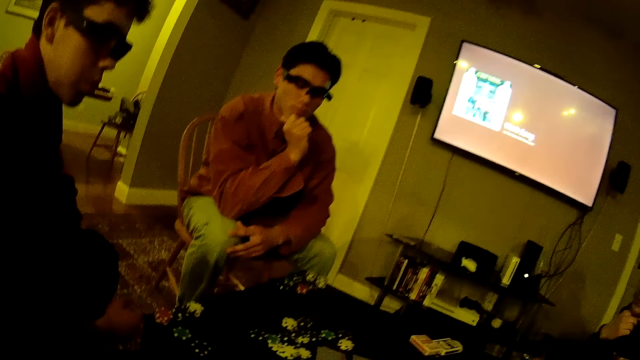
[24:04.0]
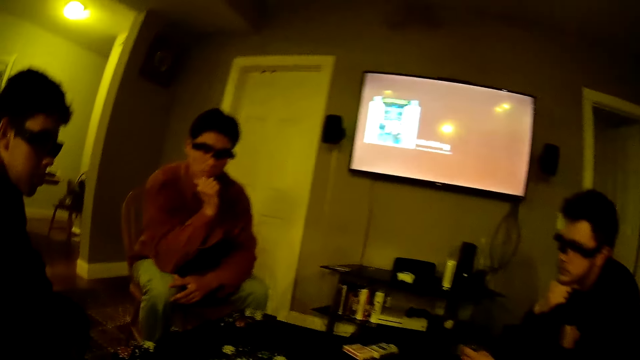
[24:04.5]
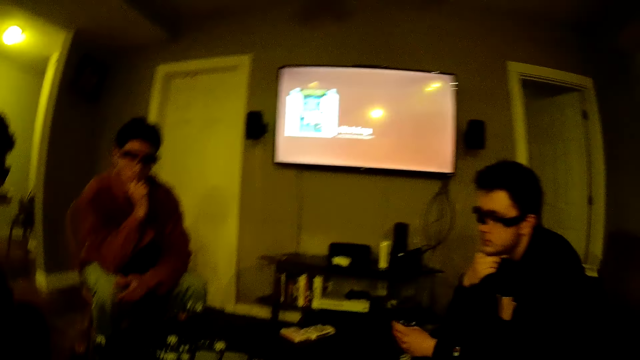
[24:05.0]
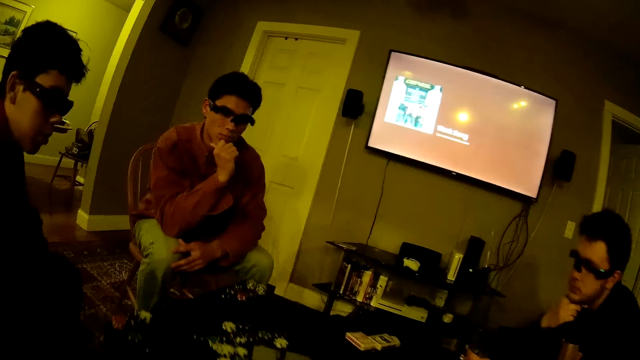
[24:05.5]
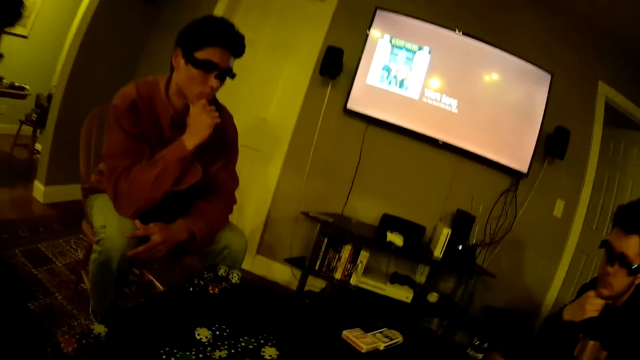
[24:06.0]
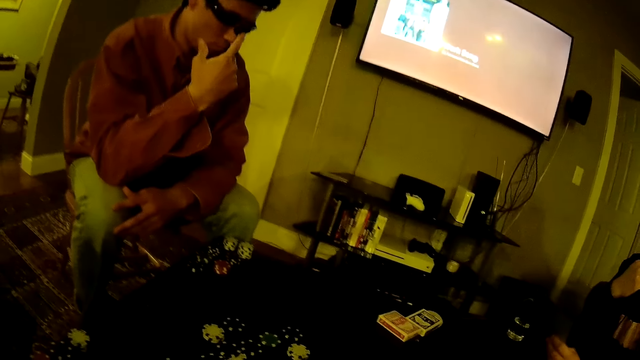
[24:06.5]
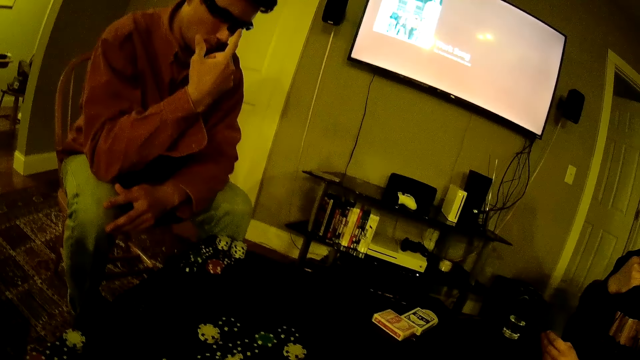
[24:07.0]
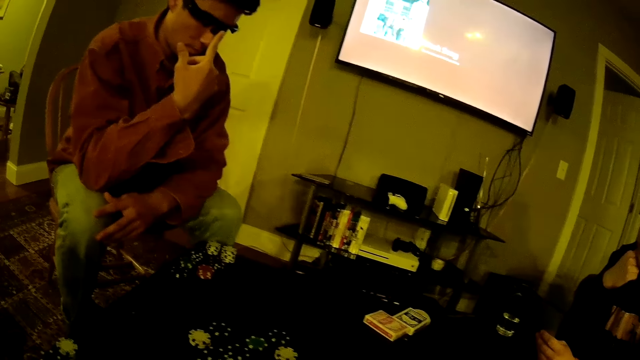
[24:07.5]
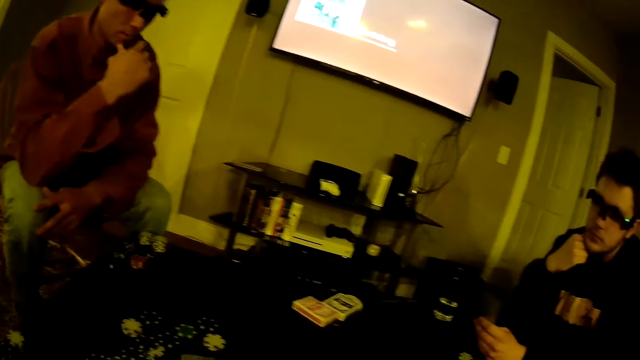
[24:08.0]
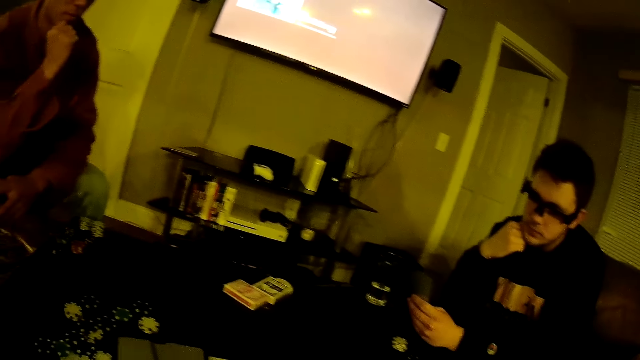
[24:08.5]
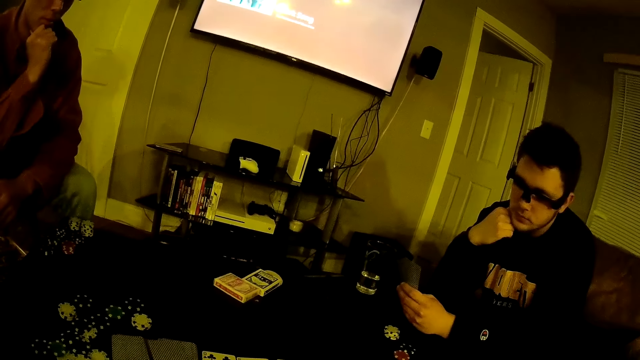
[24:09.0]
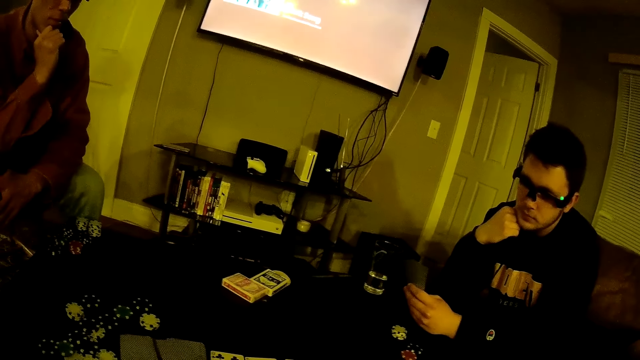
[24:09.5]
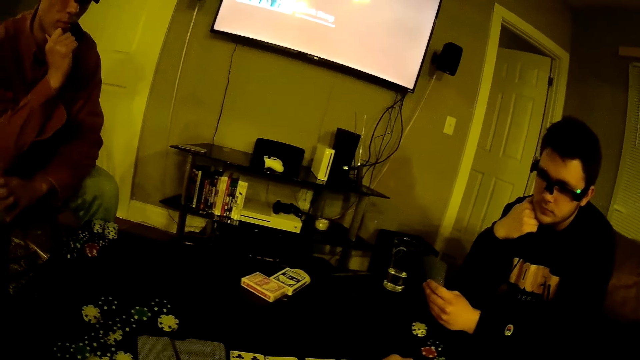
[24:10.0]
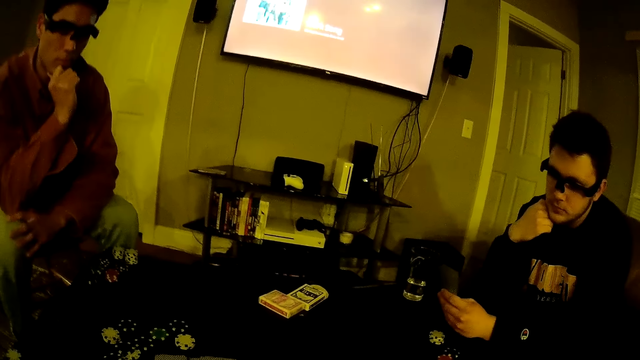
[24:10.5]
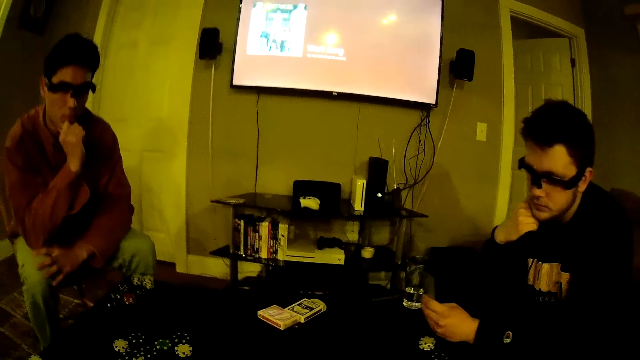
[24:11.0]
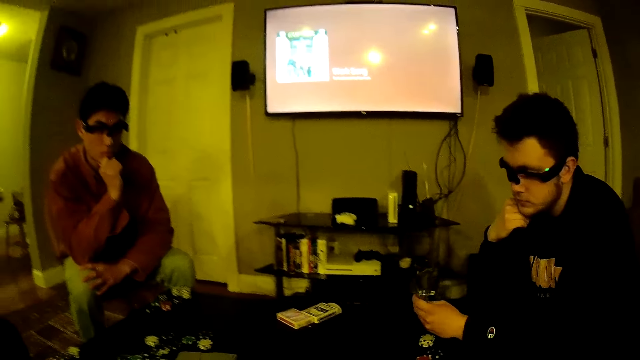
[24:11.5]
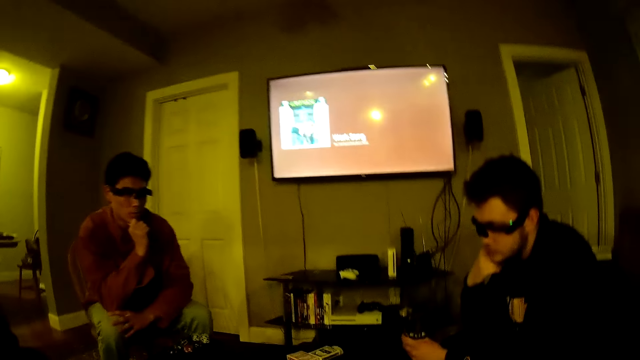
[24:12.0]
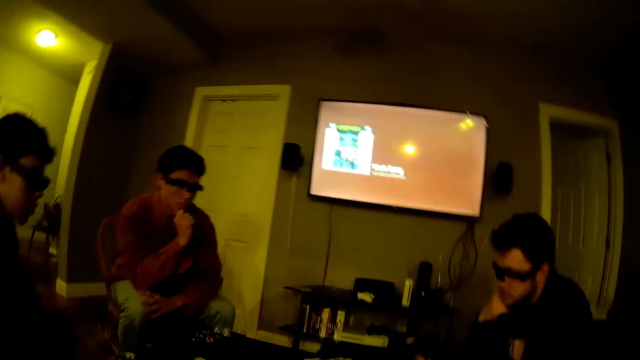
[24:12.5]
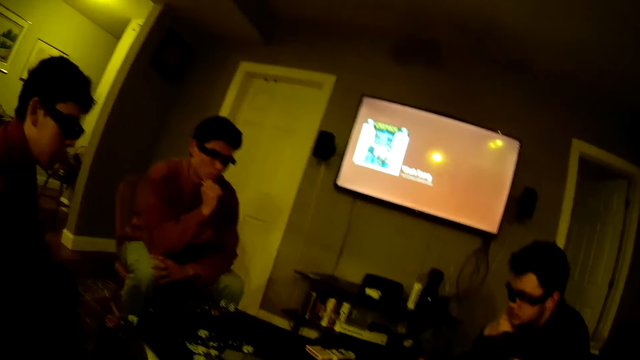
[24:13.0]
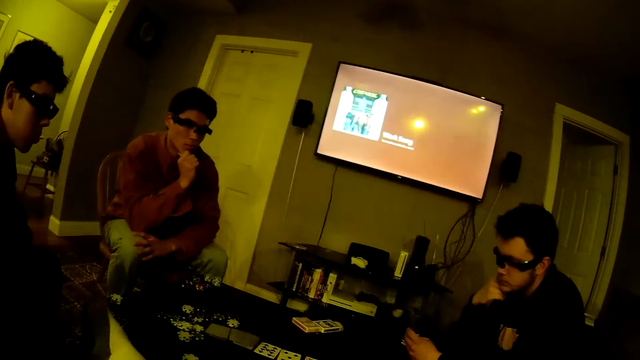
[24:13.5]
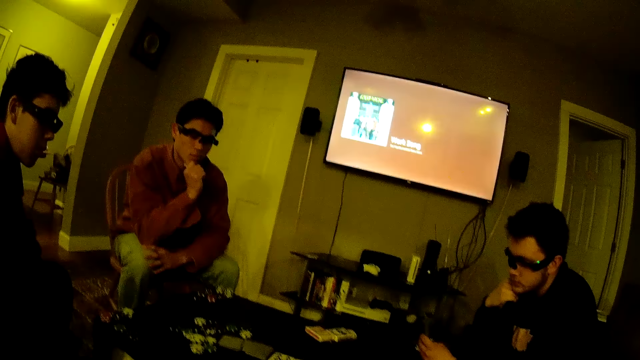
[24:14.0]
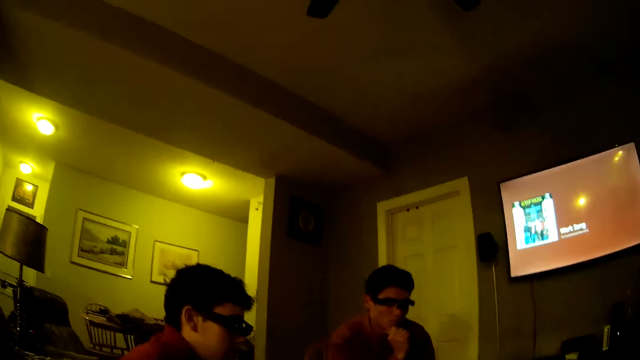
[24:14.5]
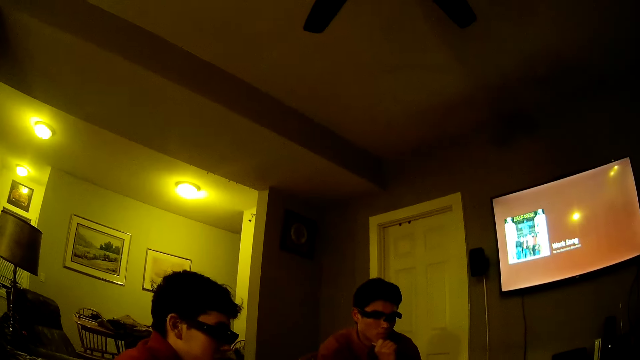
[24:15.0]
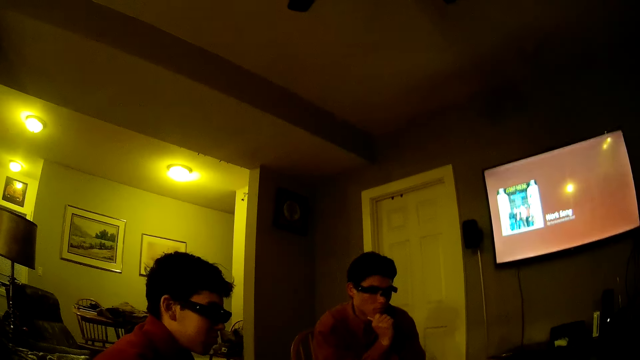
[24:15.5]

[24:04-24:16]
The camera wearer throws the poker chip on the table with his right hand. He drops a poker card on the table with his right hand.

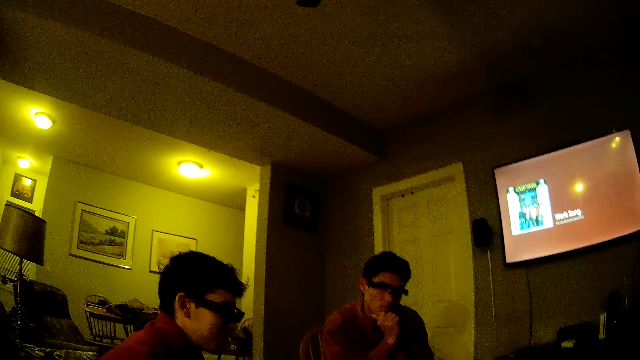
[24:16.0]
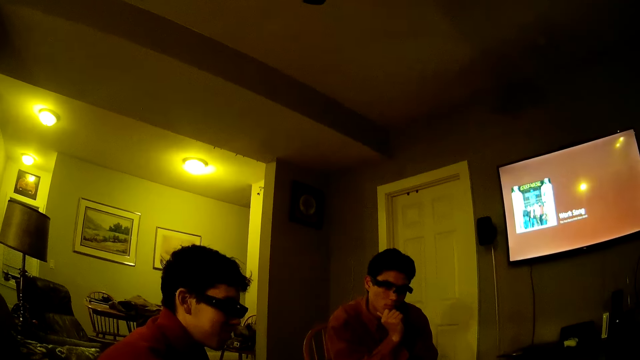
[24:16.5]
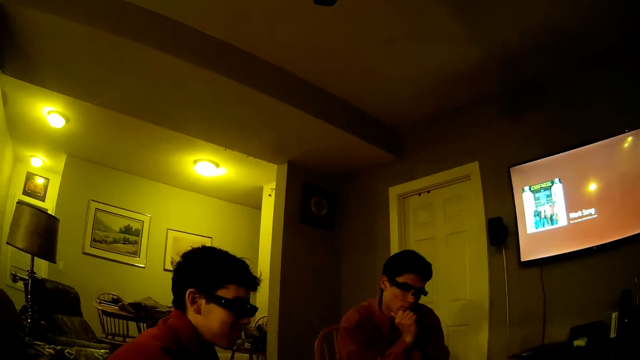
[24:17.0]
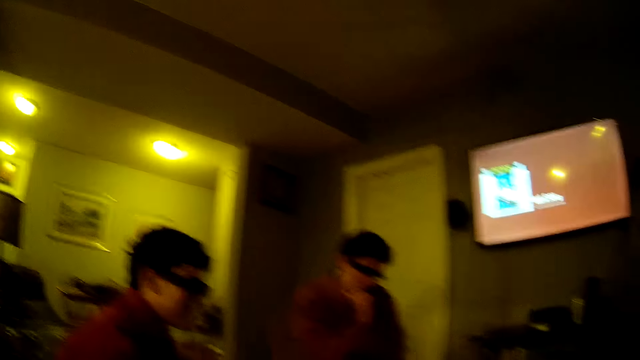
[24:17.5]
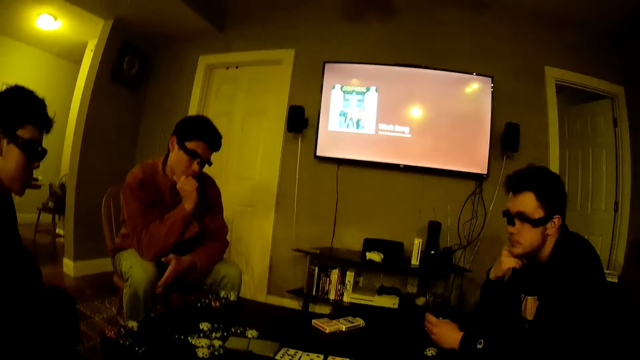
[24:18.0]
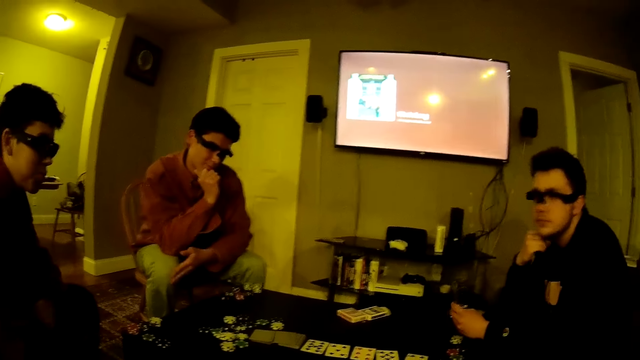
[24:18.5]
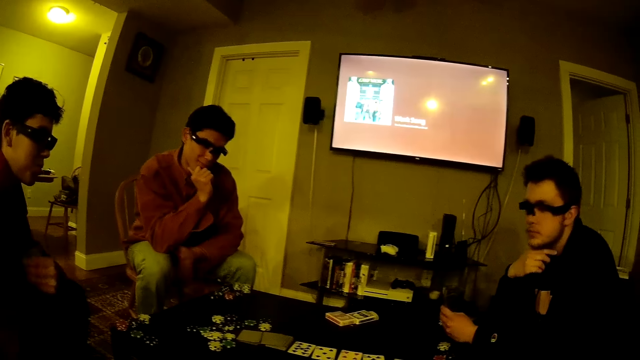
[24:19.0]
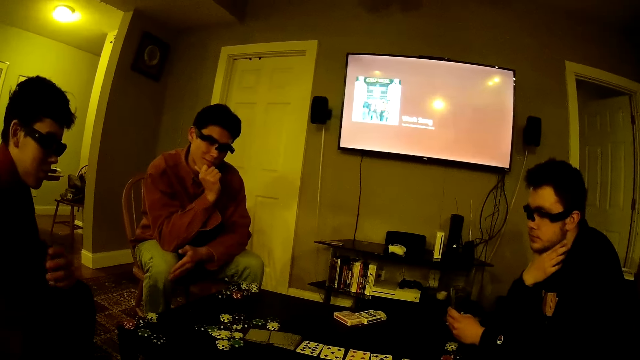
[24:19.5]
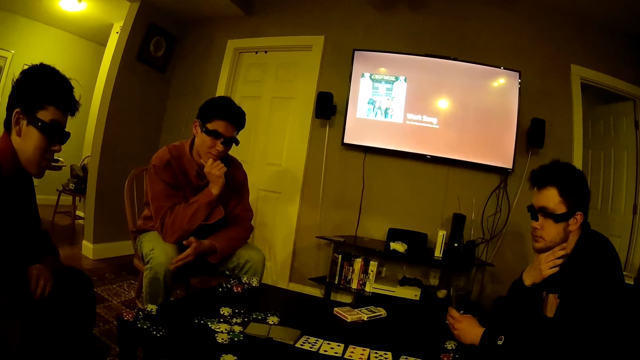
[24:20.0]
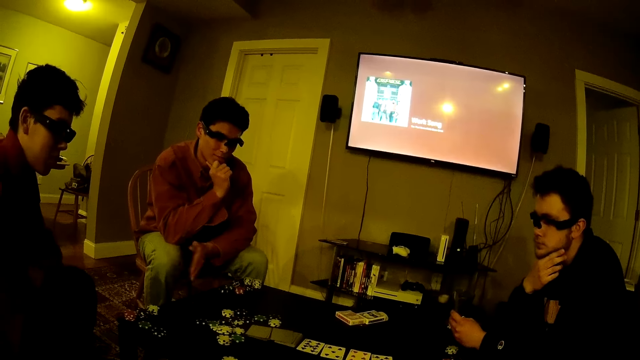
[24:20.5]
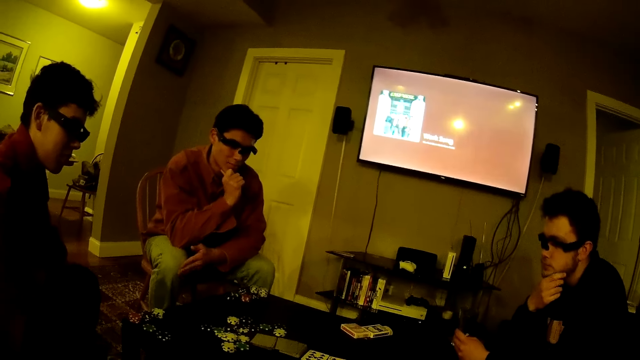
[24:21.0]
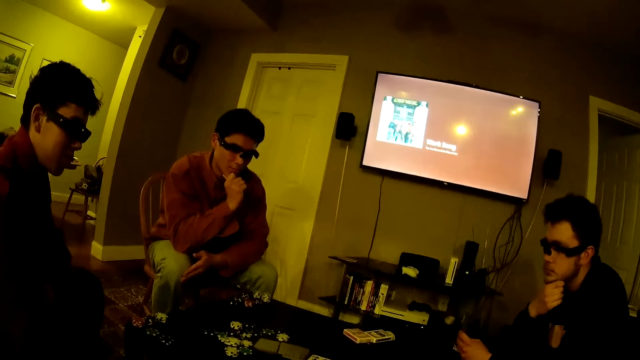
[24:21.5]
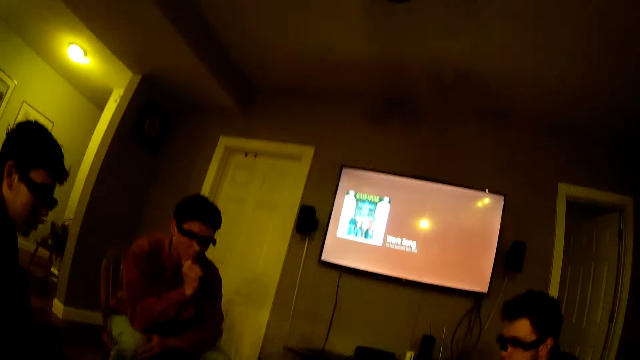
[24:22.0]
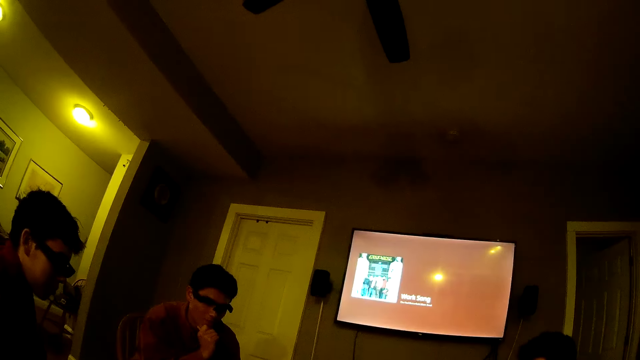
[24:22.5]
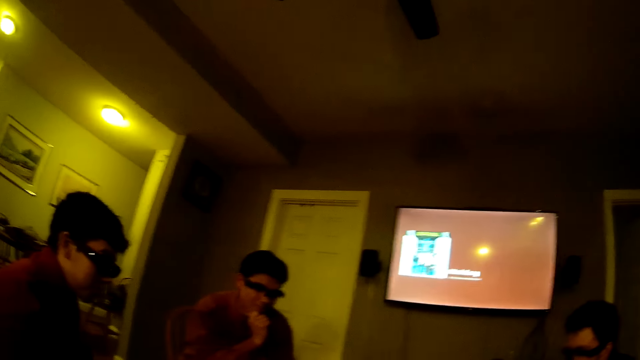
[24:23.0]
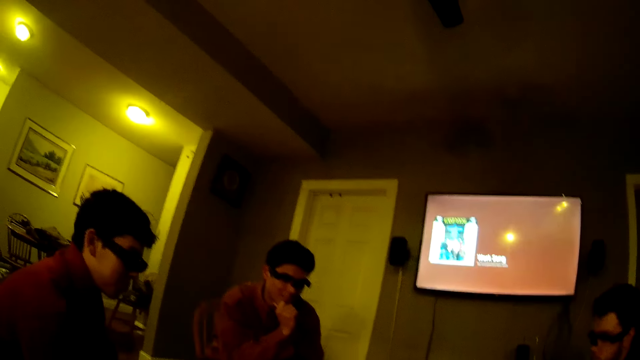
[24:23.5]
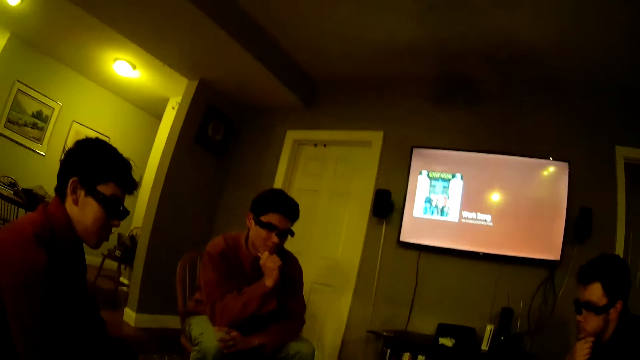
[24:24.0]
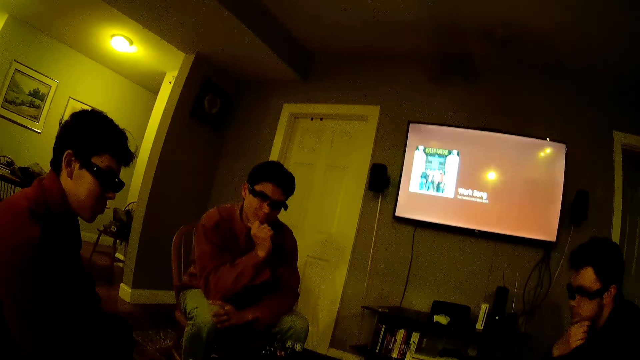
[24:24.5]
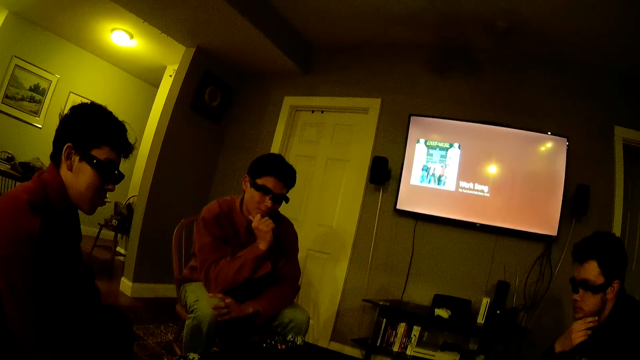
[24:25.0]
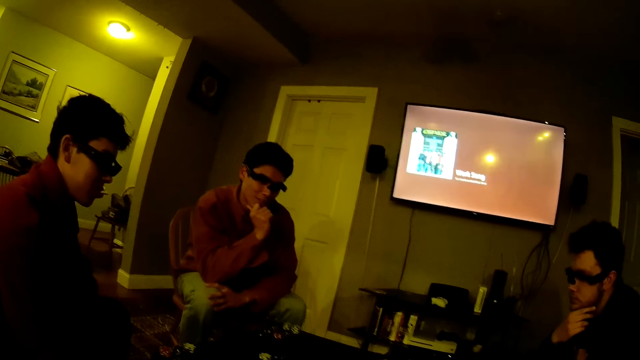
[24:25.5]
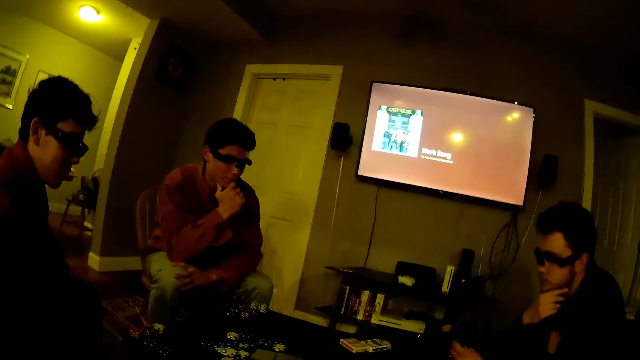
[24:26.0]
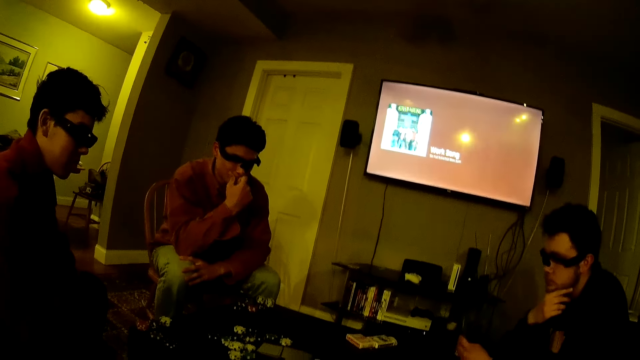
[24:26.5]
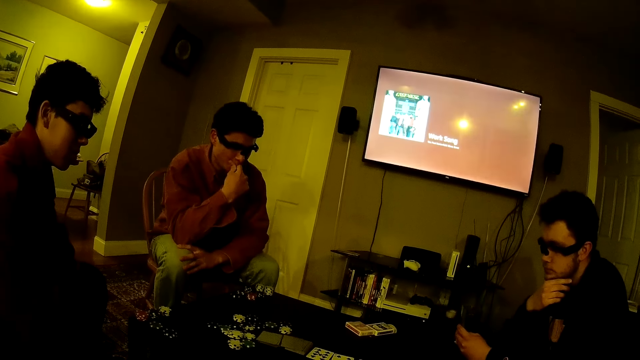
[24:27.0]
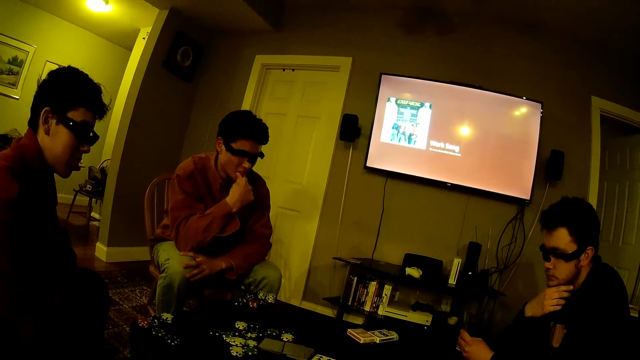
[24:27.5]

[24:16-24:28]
A man converses with another man.
